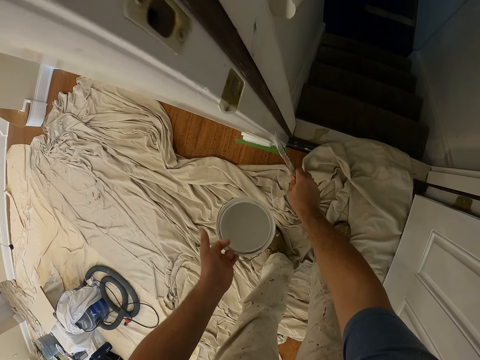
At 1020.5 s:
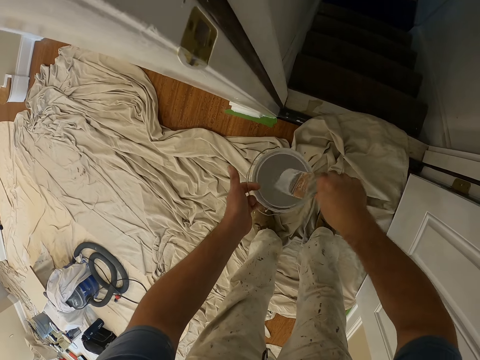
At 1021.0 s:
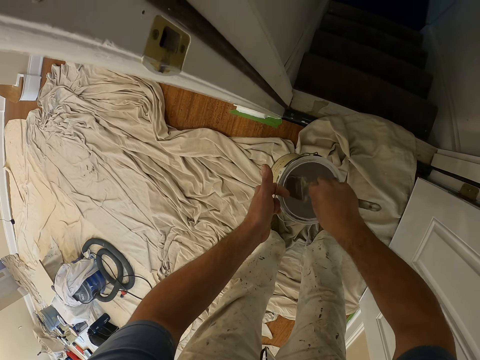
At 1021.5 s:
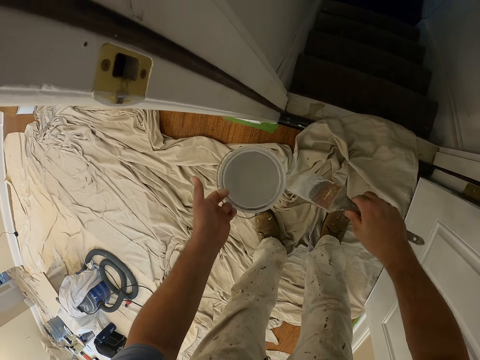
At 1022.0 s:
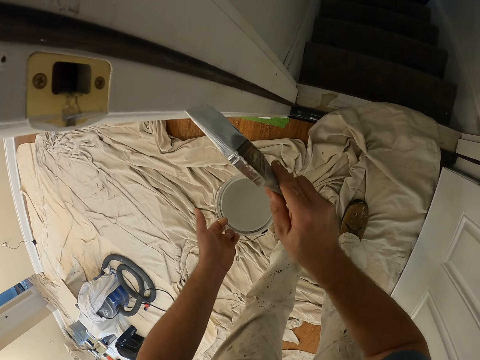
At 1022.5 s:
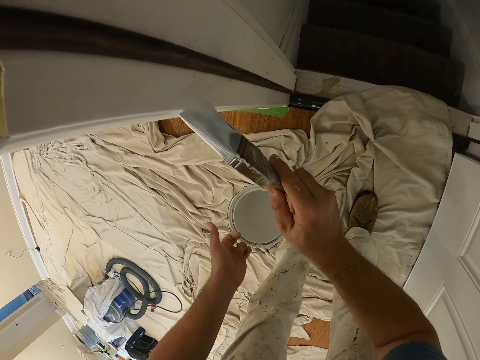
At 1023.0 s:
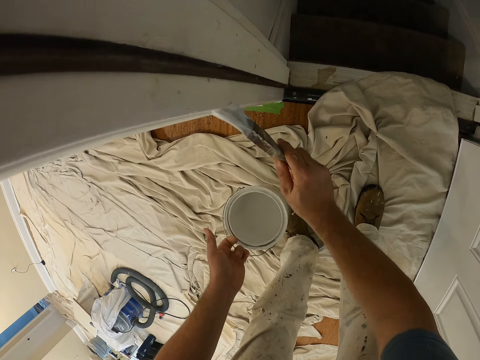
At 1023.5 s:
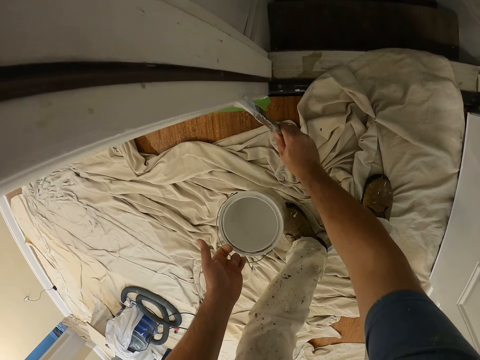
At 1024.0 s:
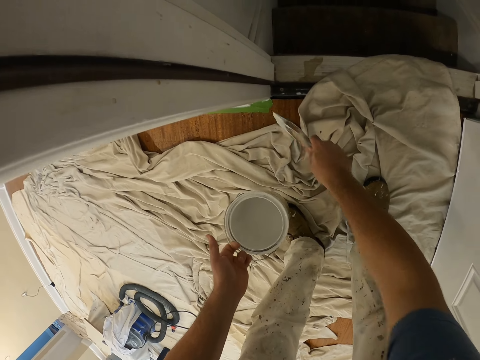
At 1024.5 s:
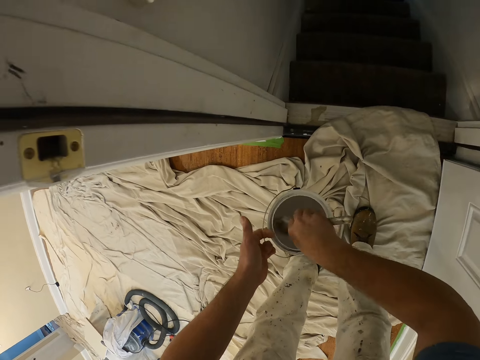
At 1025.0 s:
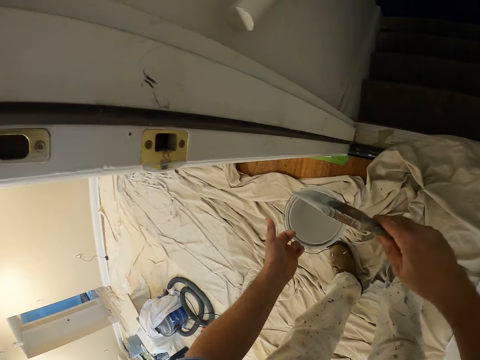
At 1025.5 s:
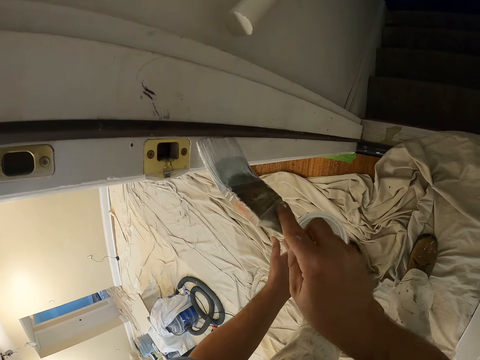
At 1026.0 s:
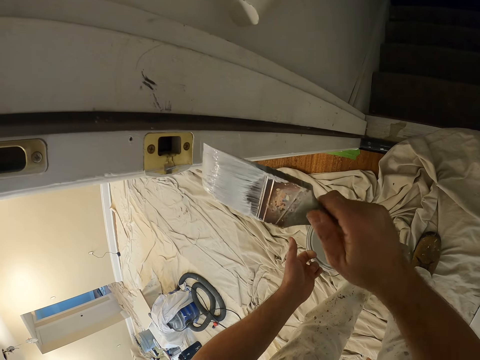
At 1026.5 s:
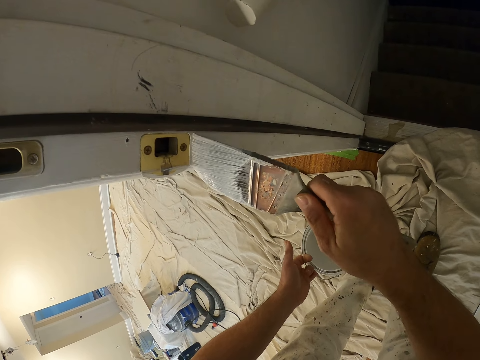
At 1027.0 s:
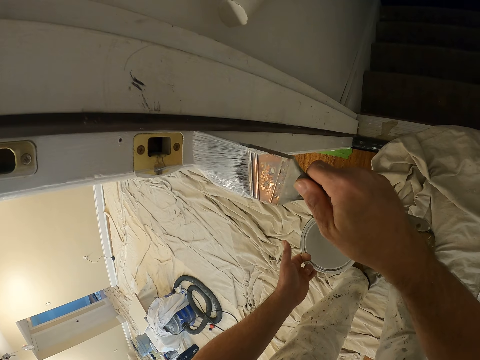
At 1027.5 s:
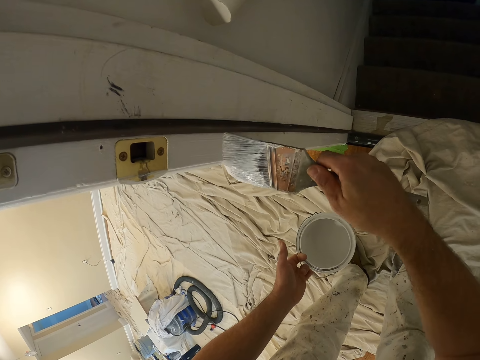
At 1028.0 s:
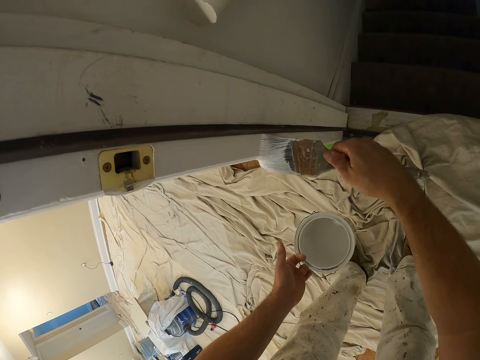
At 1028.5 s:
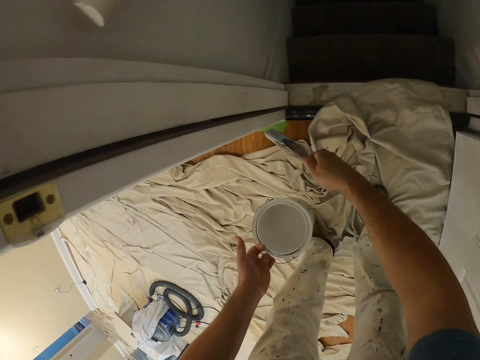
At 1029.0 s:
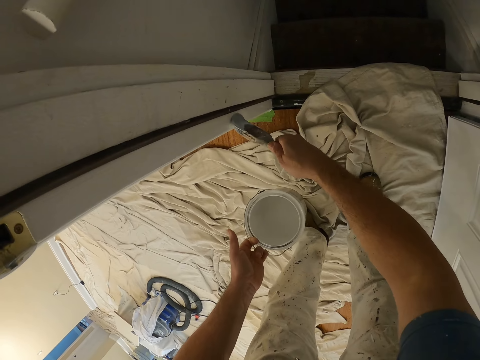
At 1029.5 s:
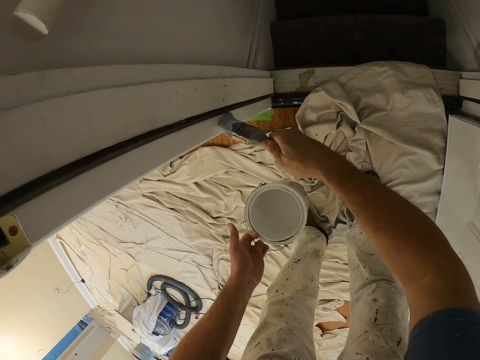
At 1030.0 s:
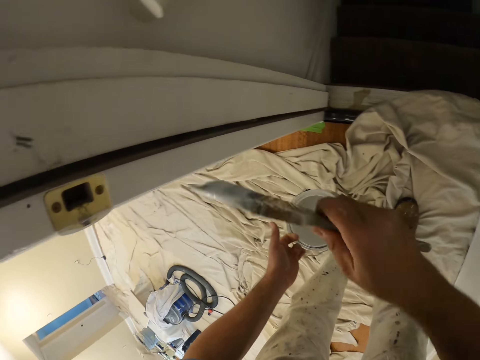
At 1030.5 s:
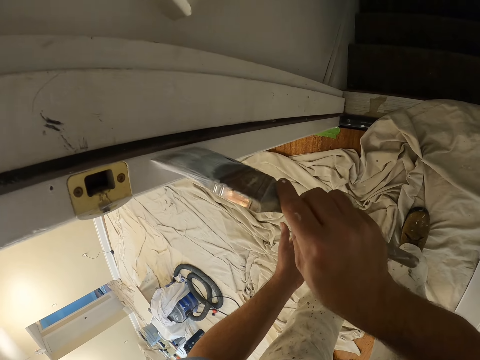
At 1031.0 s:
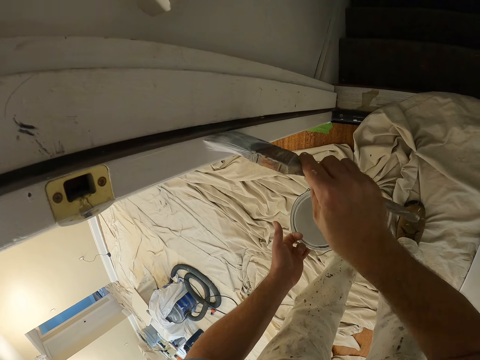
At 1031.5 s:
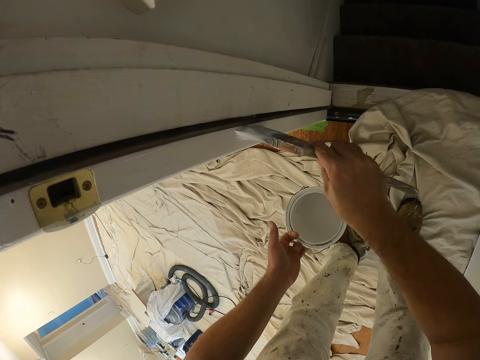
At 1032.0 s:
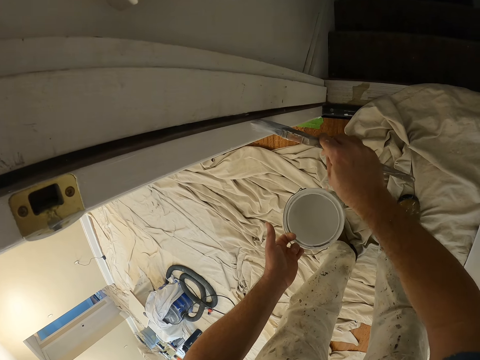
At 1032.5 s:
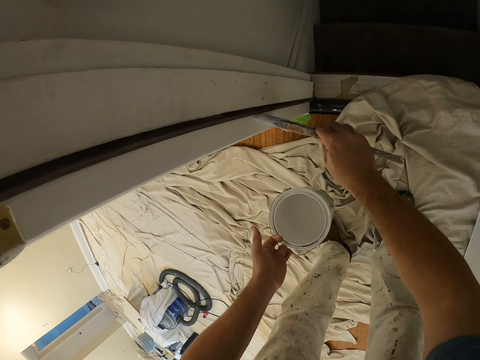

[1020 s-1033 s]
The camera wearer scoops paint from a can with a paint brush. They apply paint on the door frame with the paint brush. They scoop paint from the can with the paint brush. They apply paint on the door frame with the paint brush.

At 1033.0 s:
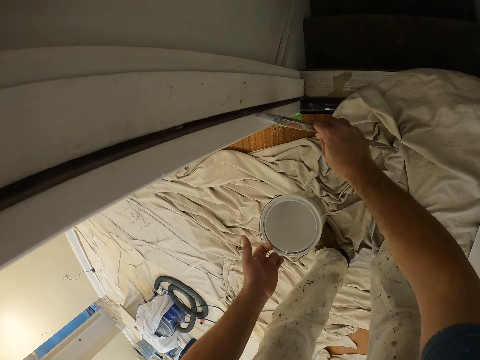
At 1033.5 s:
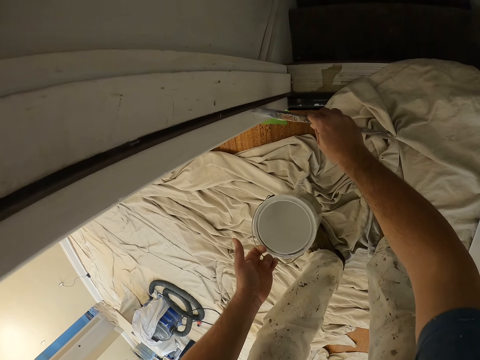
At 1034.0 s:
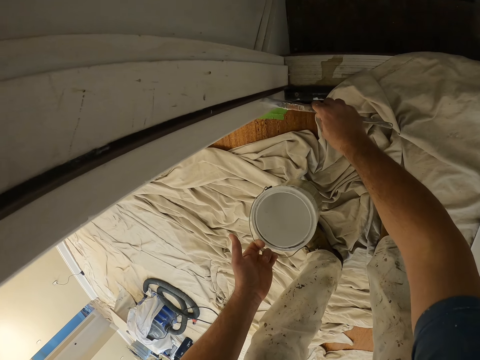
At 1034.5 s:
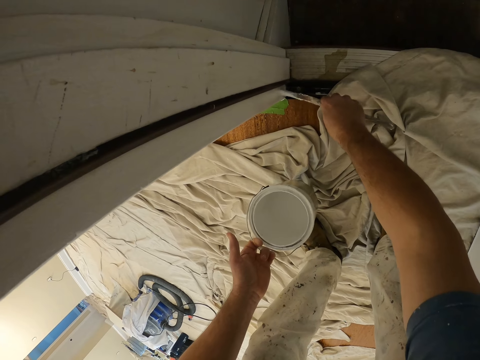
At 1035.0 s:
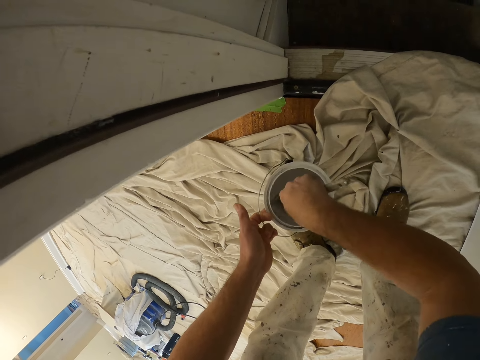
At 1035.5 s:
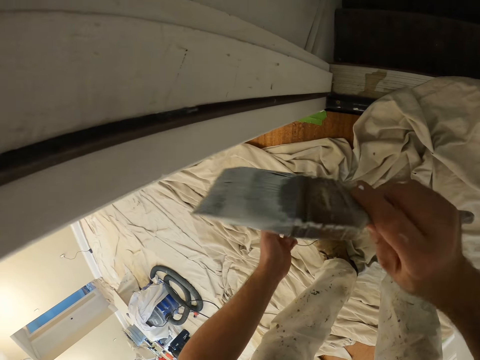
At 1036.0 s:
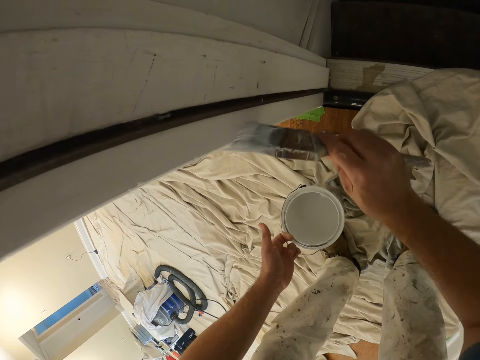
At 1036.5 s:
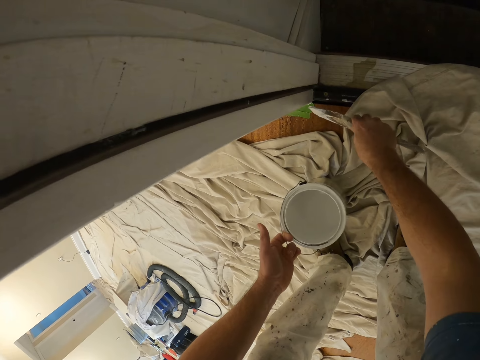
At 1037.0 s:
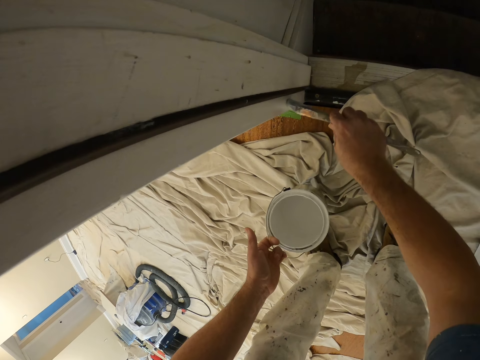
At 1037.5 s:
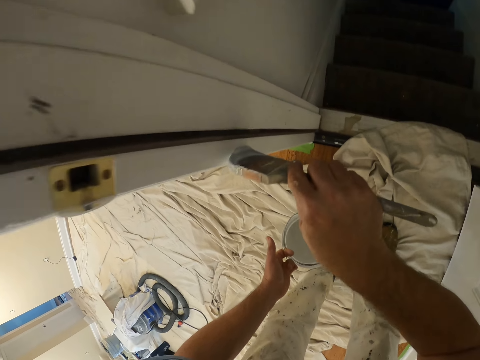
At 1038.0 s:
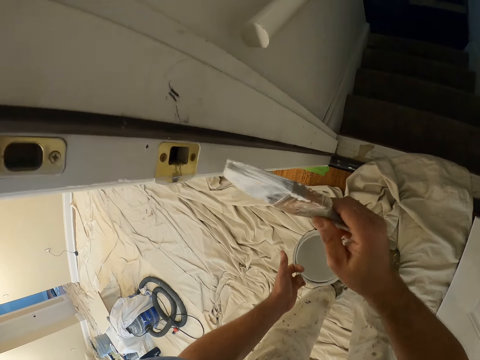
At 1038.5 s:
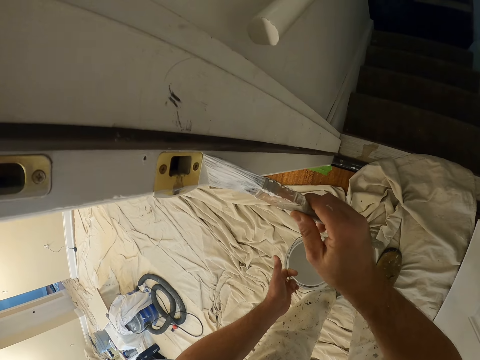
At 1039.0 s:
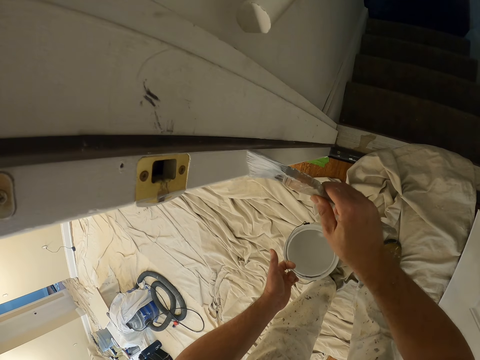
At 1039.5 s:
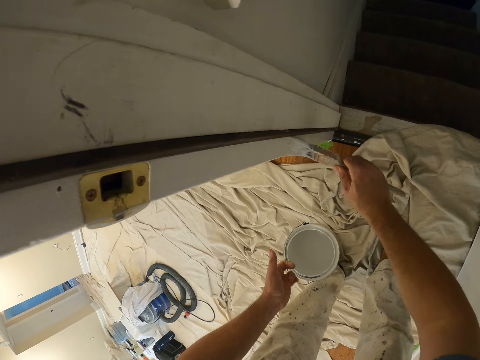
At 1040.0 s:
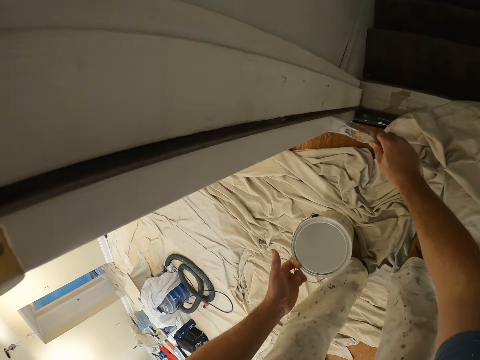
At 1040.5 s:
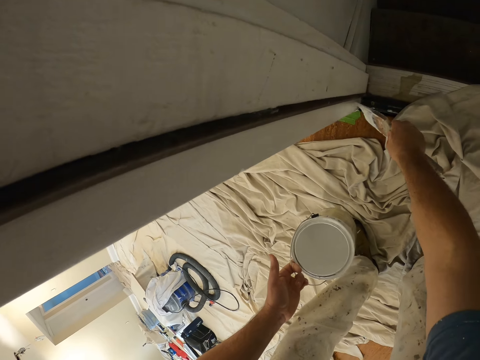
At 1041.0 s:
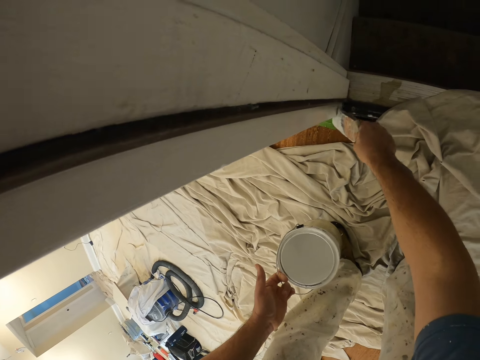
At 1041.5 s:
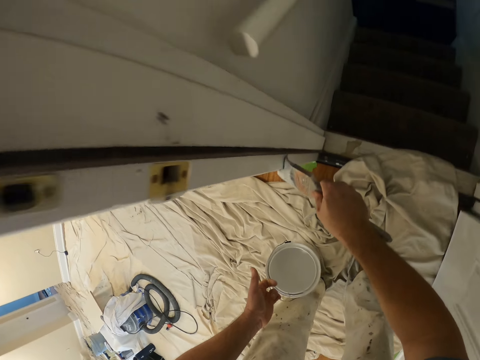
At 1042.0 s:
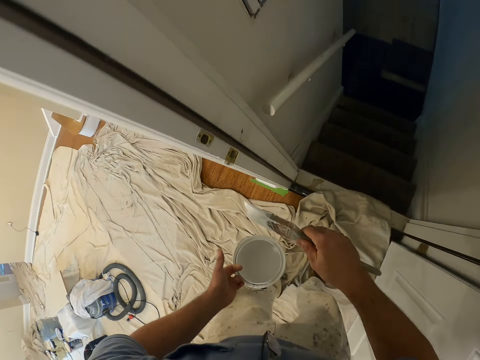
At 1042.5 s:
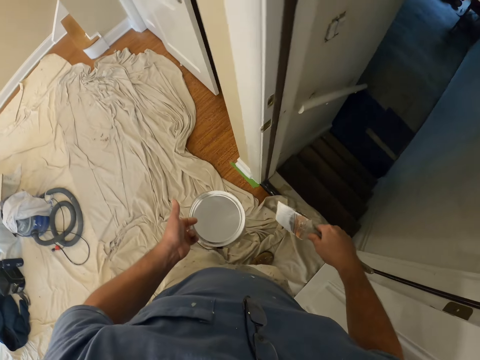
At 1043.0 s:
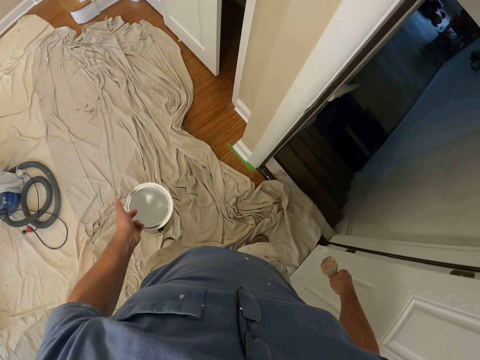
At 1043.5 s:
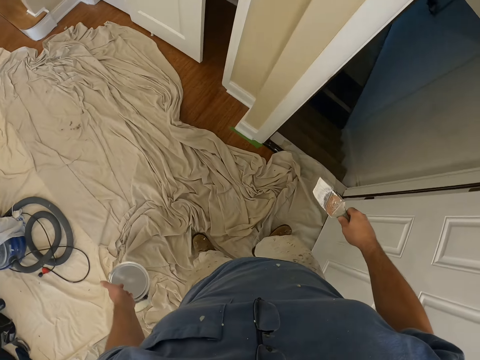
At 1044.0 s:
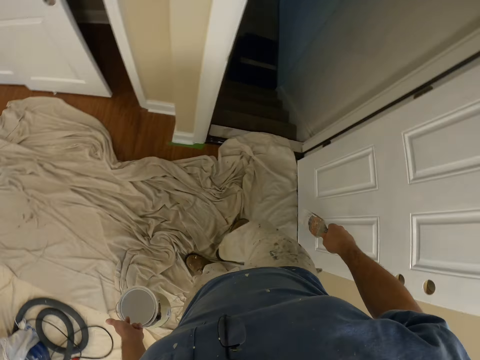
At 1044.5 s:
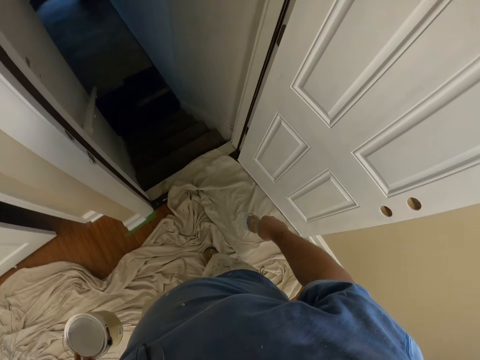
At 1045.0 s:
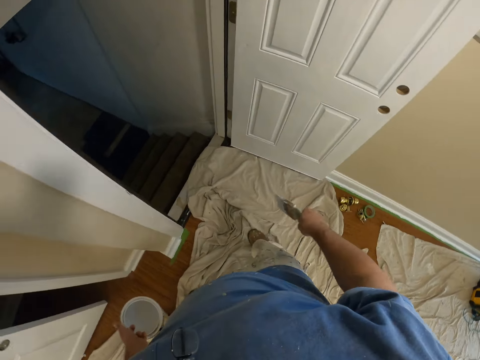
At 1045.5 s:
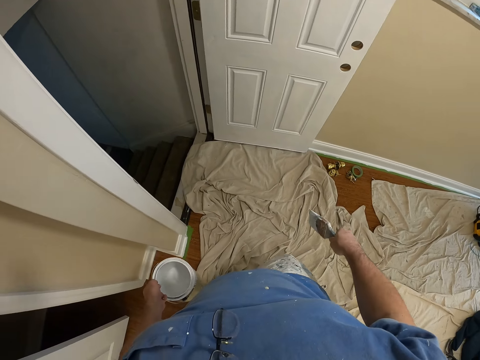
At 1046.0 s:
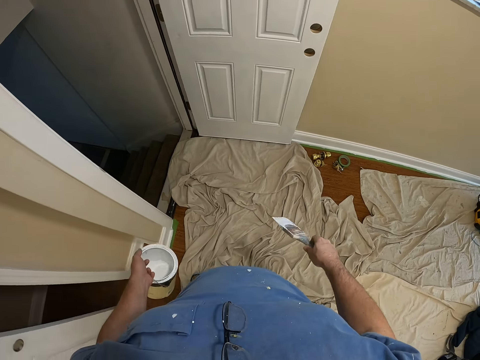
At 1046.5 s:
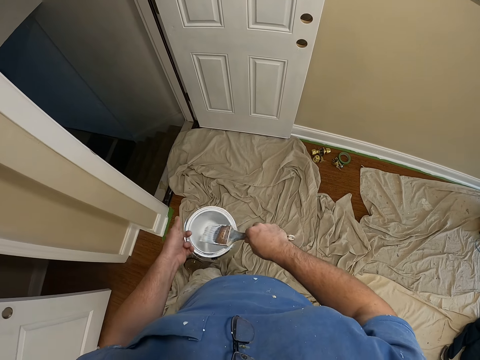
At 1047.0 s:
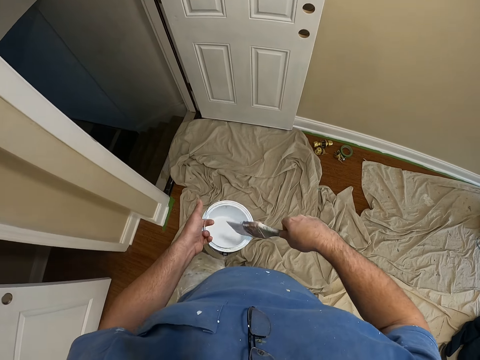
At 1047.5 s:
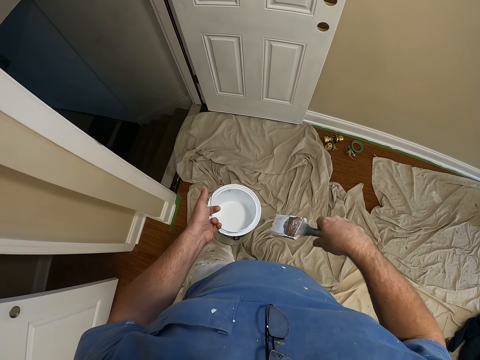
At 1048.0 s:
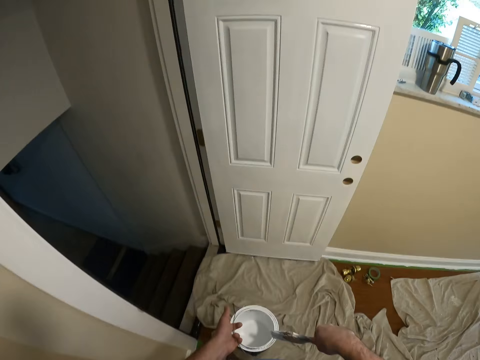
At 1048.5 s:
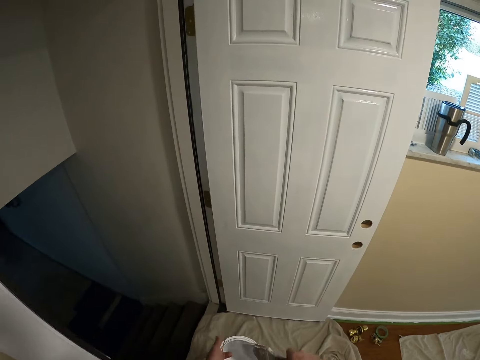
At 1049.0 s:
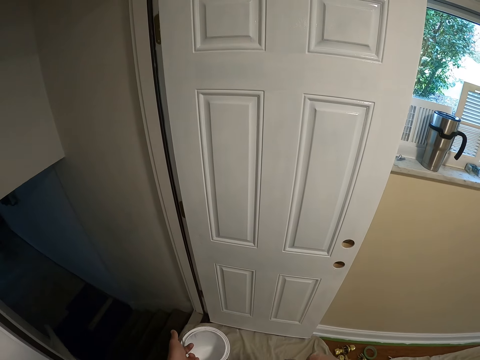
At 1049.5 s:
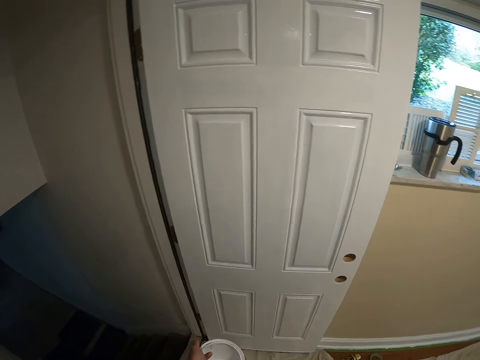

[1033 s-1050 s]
The camera wearer scoops paint from a can with a paint brush. They apply paint on the door frame with the paint brush. They turn around the area. They look on. They squeeze the paint brush on the can. They remove paint from the brush. They look at the door.
